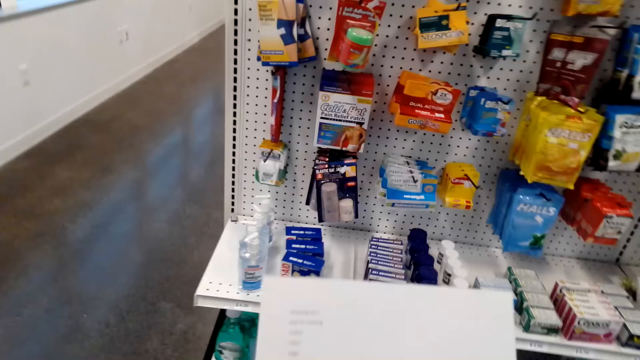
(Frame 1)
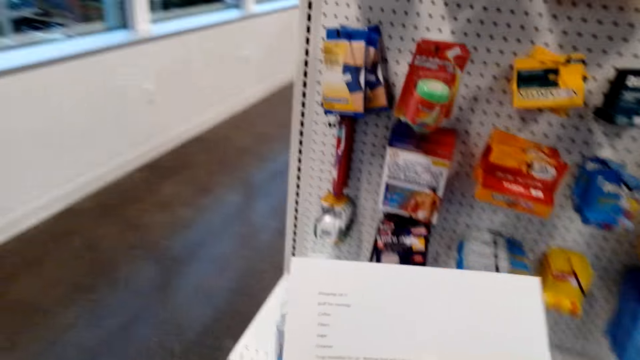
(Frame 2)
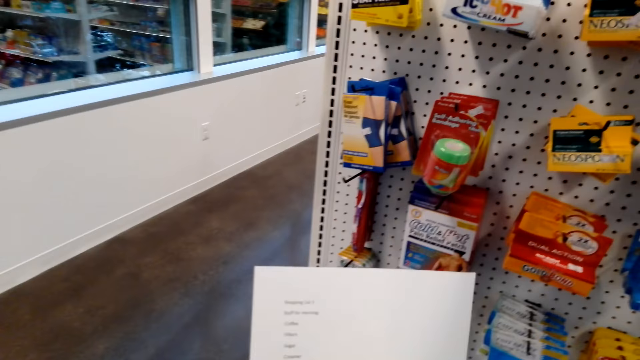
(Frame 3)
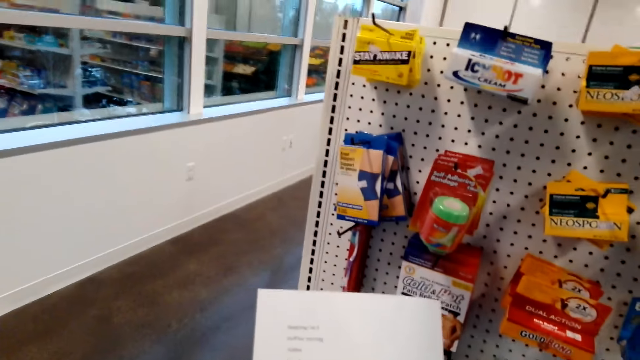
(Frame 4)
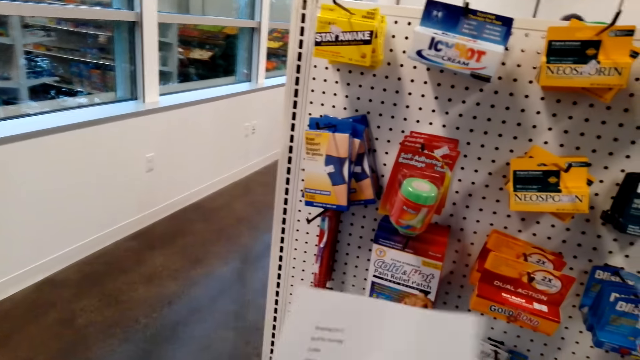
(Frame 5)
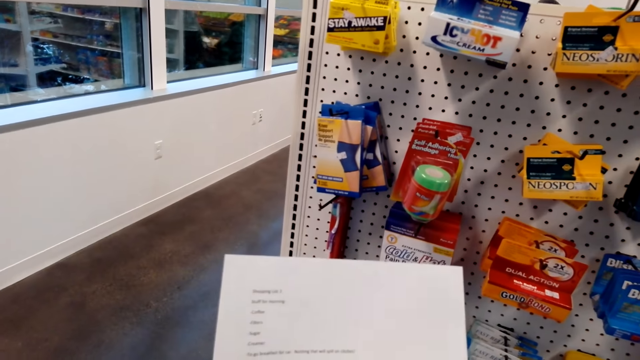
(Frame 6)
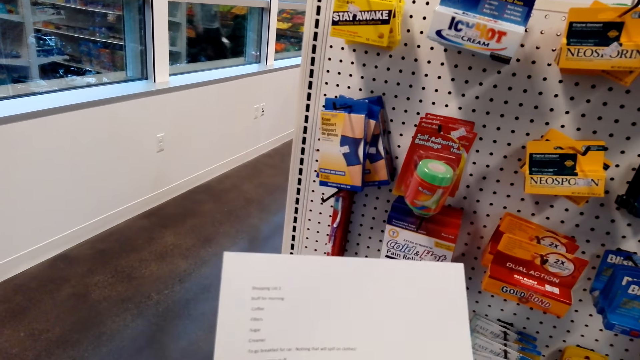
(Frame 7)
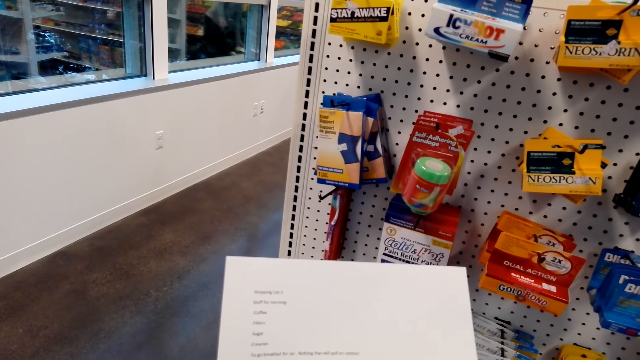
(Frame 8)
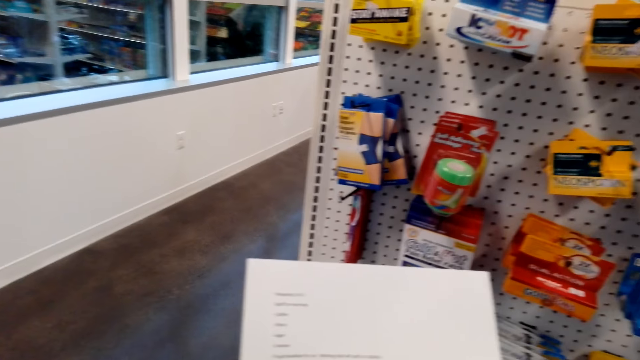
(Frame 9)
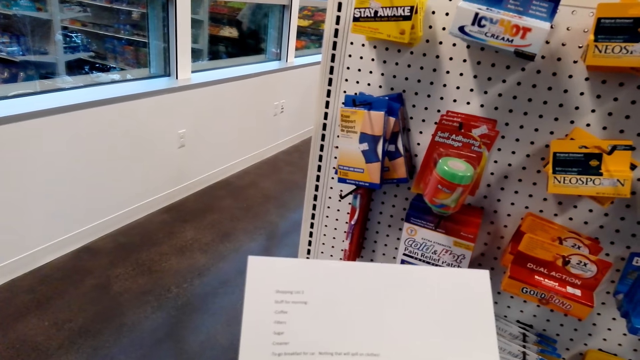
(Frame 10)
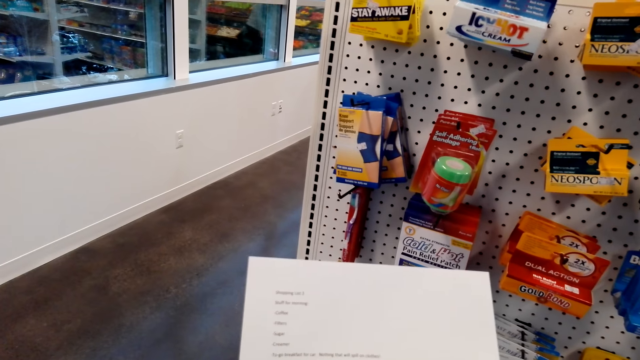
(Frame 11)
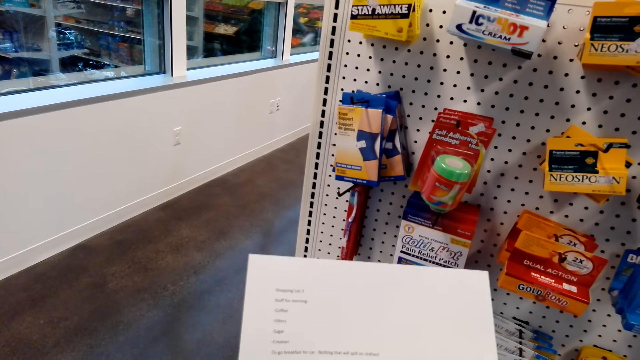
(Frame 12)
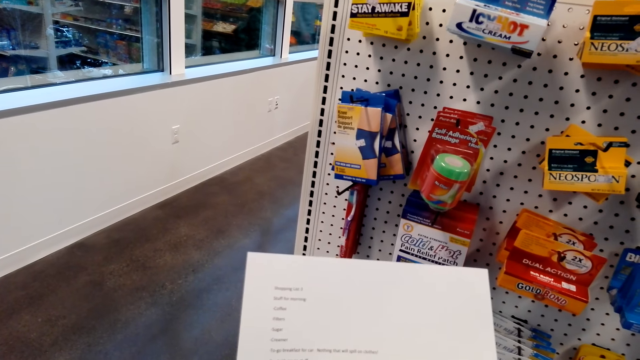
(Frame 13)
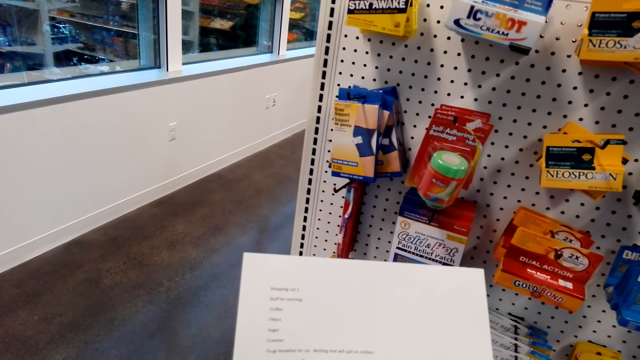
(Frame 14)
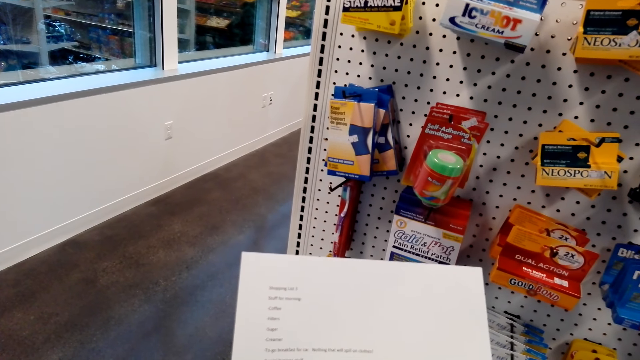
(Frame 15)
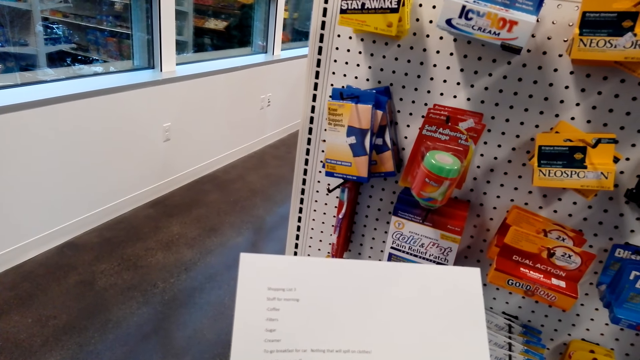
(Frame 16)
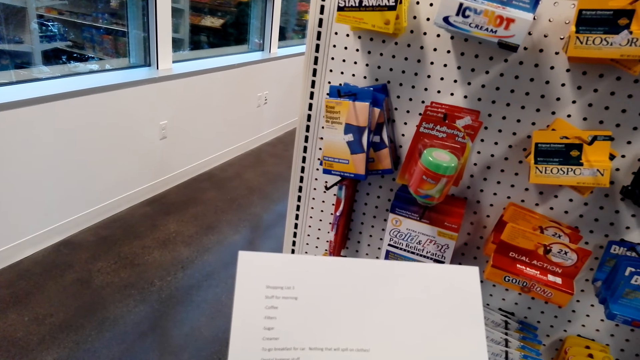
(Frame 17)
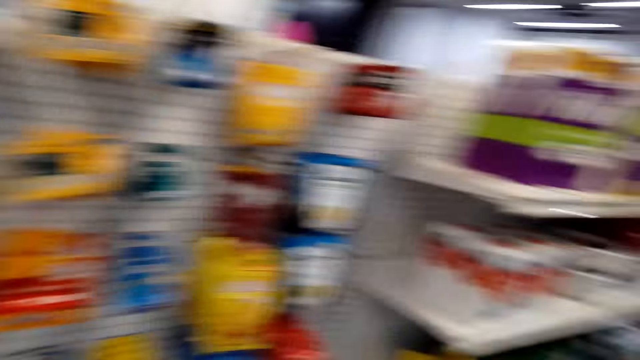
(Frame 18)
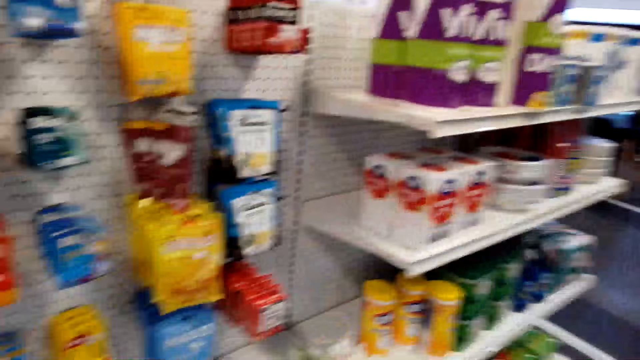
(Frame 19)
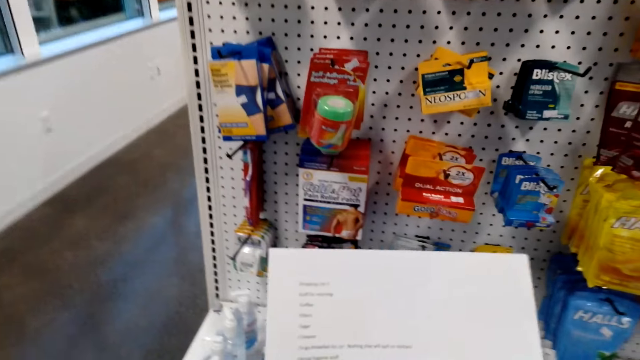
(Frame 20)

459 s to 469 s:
The camera wearer looks at the shopping list.

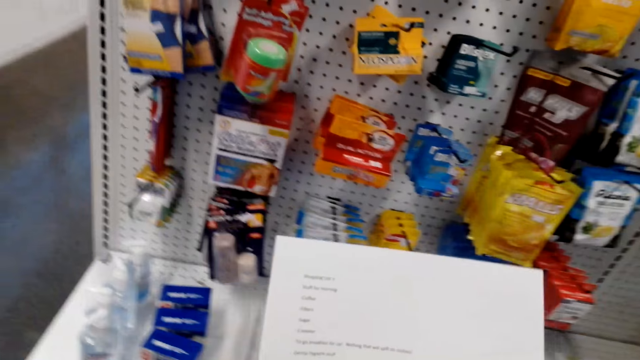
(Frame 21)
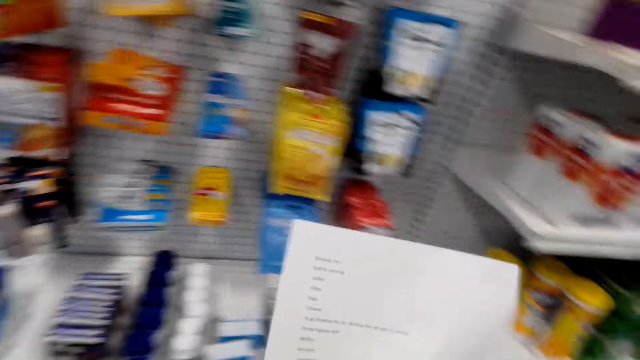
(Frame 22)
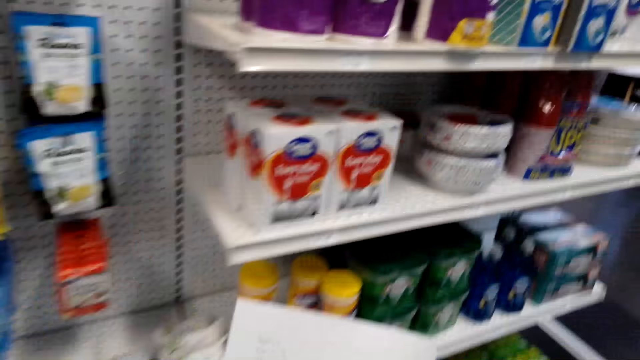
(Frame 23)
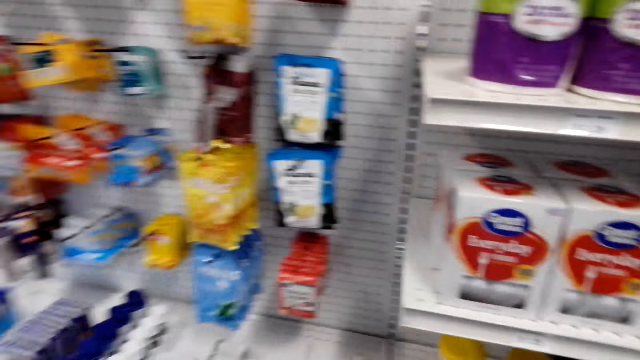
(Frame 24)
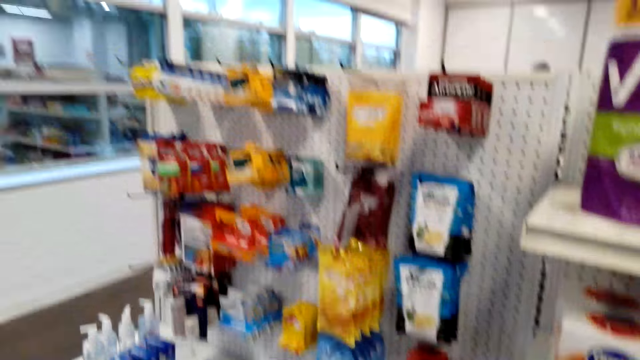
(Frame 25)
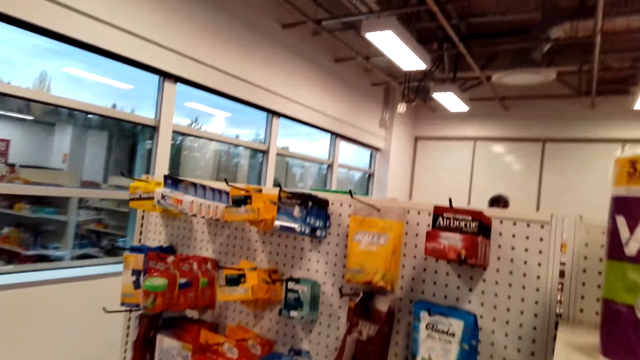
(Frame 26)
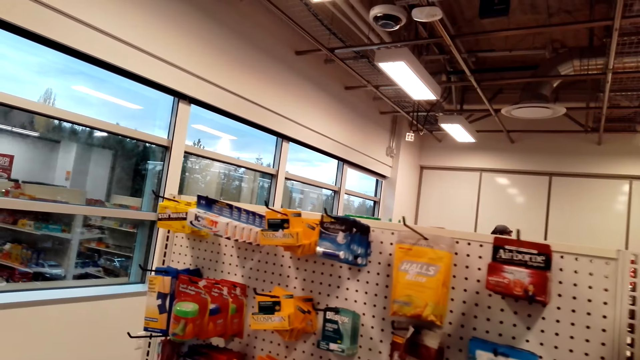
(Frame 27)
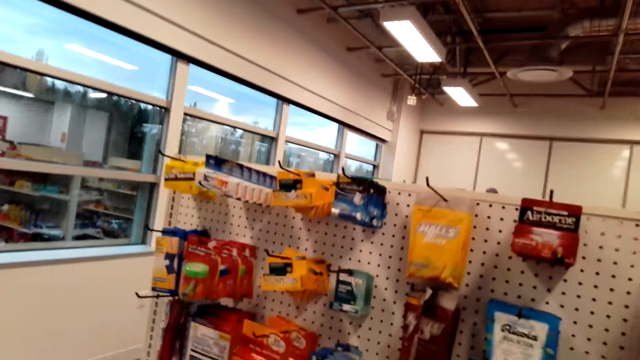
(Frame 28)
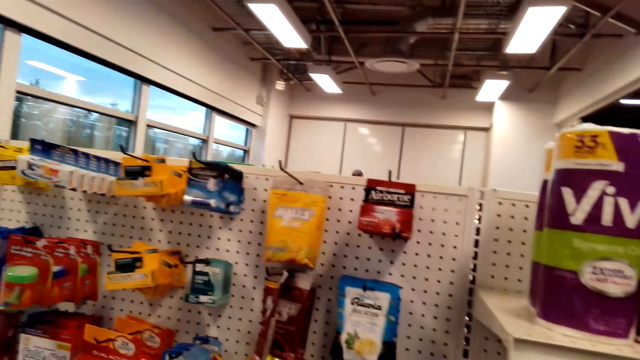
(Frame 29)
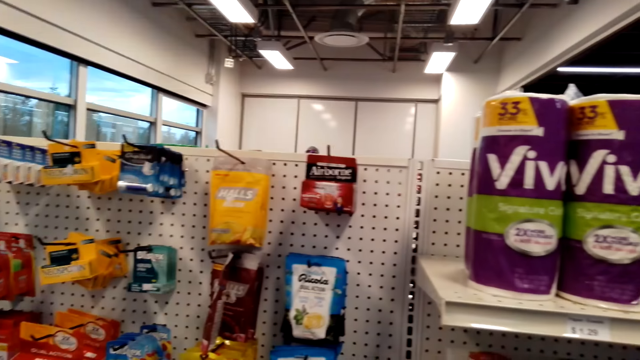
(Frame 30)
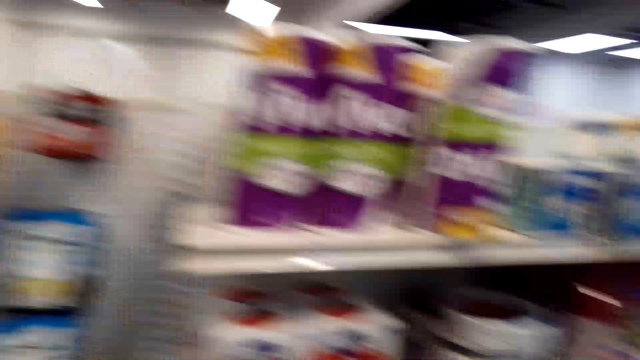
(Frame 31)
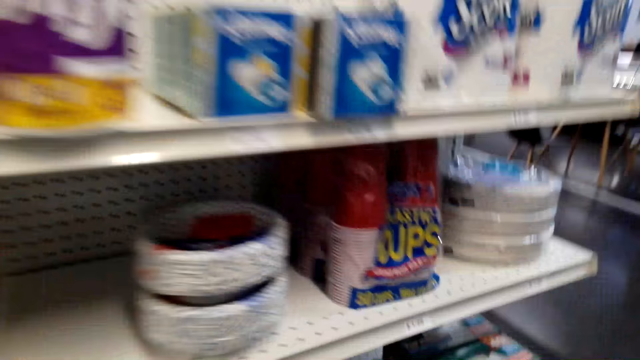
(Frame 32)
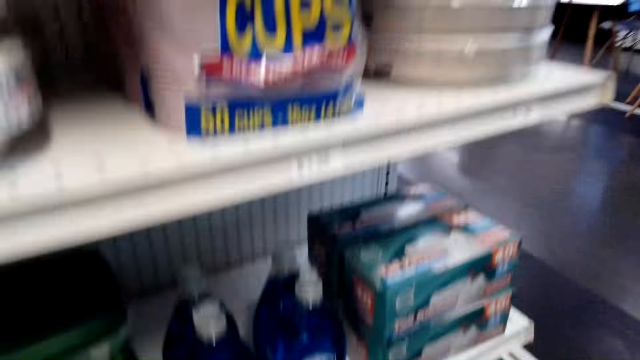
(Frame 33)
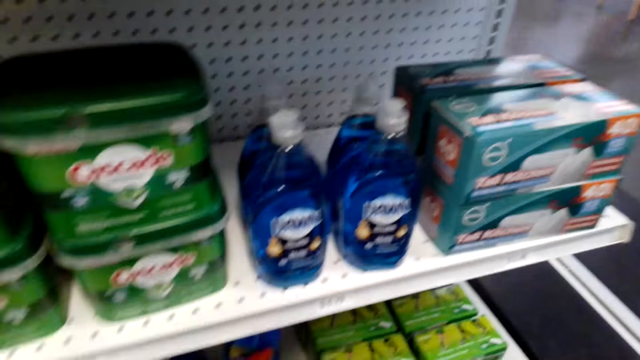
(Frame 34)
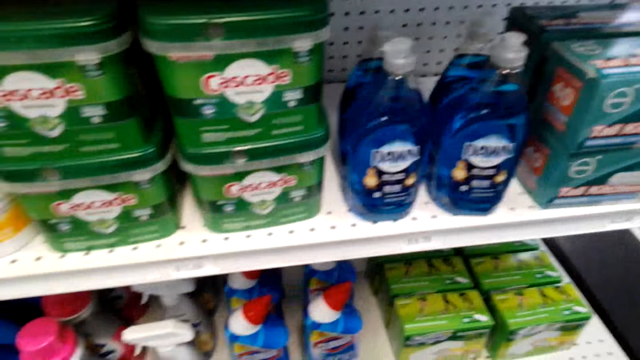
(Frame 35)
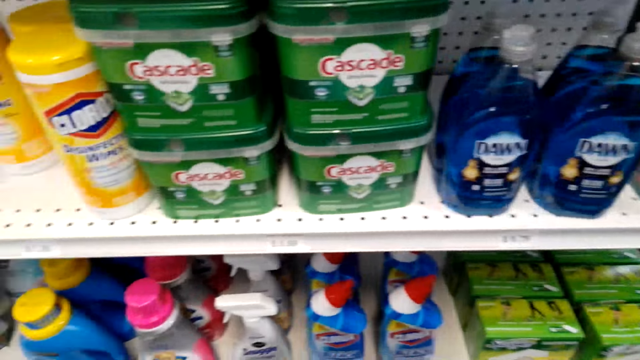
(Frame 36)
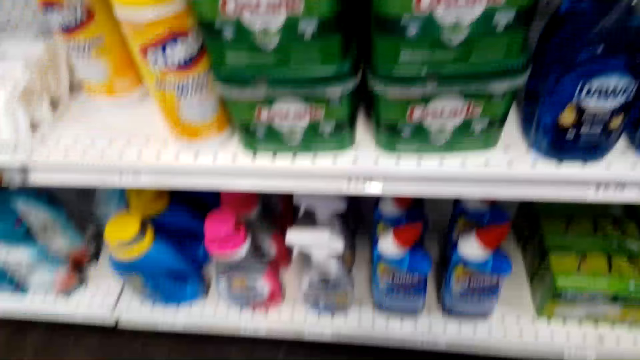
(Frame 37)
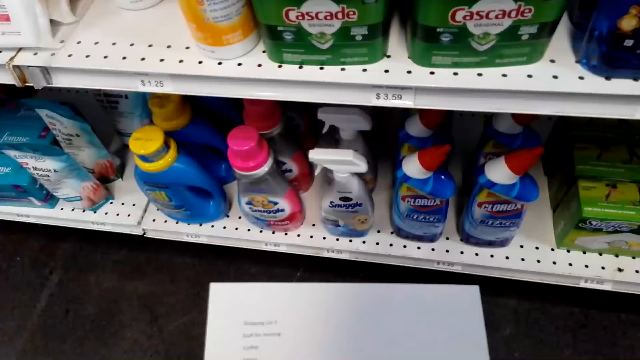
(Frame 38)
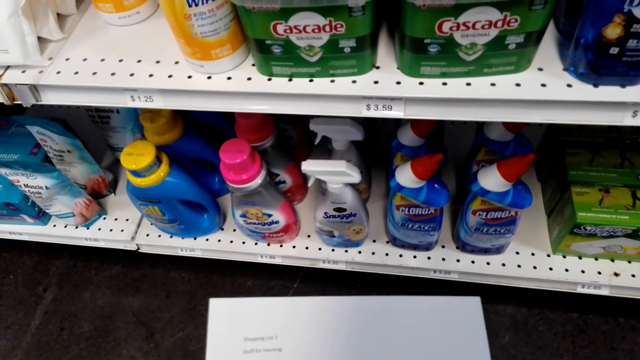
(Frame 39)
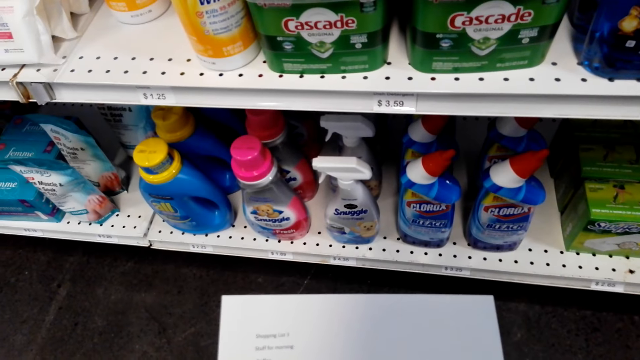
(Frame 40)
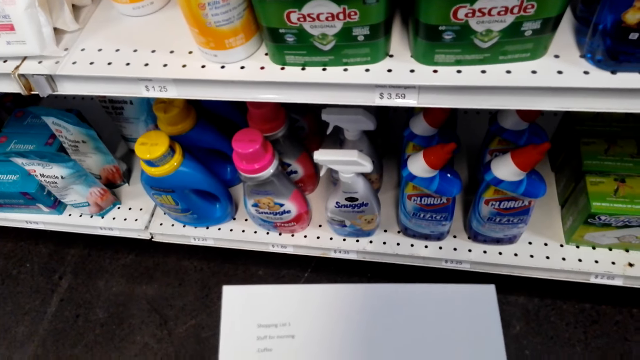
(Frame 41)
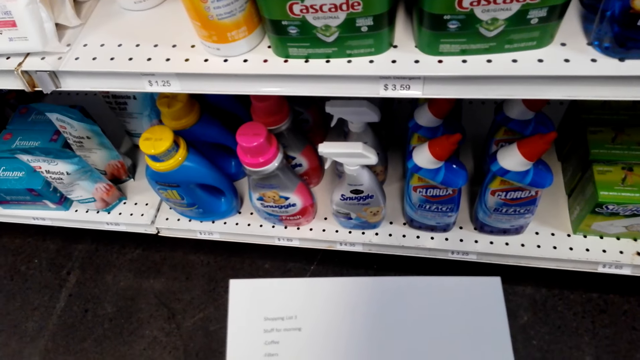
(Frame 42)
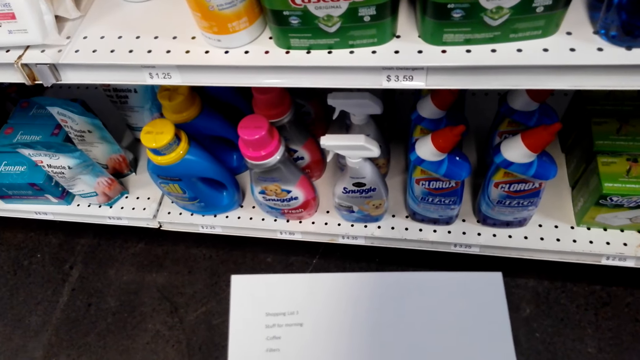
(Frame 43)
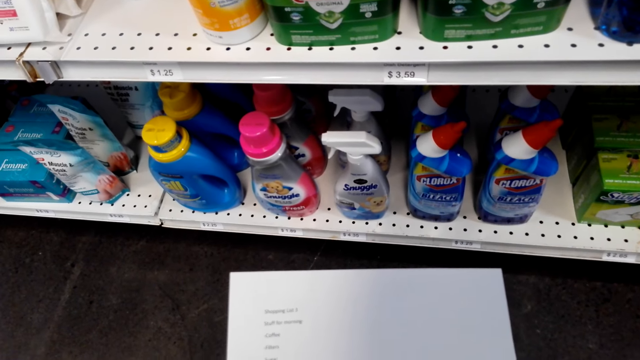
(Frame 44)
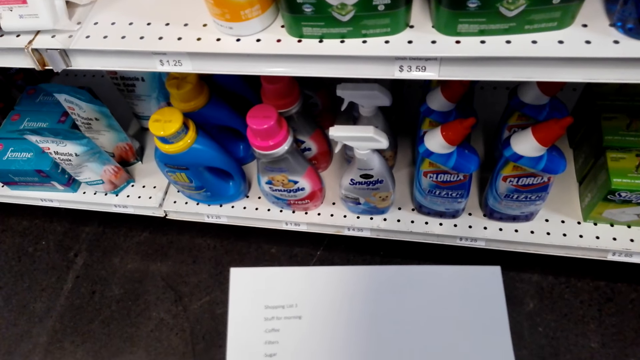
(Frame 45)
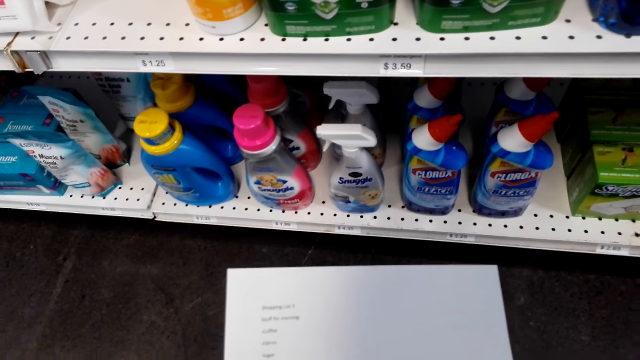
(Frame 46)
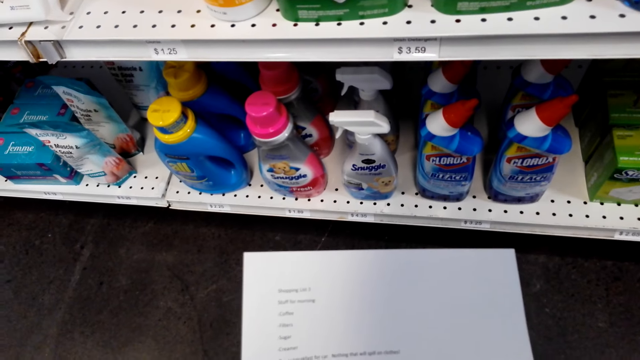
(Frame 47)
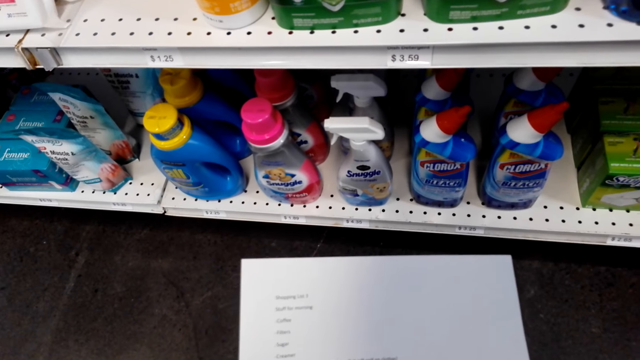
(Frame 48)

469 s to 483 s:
The camera wearer looks at the items on the shelves. They look at the piece of paper.
